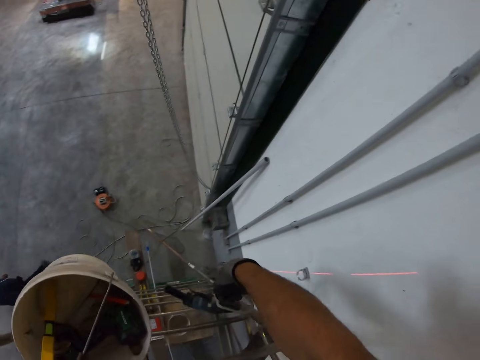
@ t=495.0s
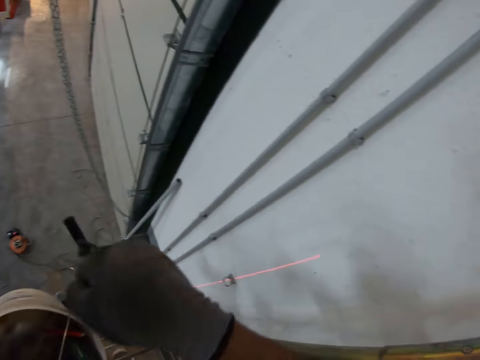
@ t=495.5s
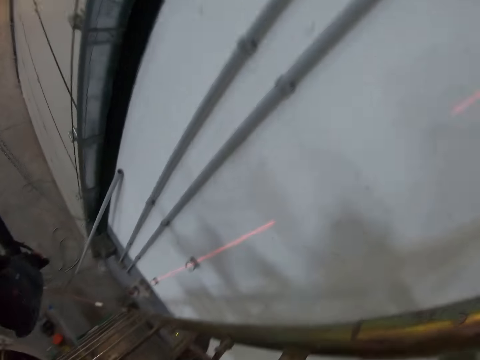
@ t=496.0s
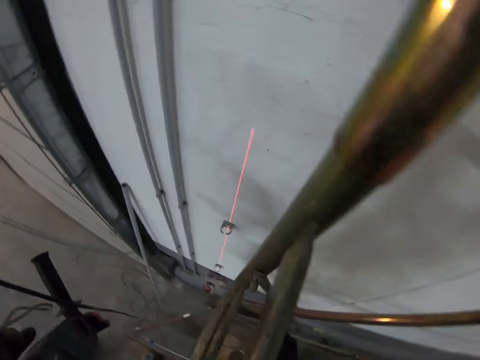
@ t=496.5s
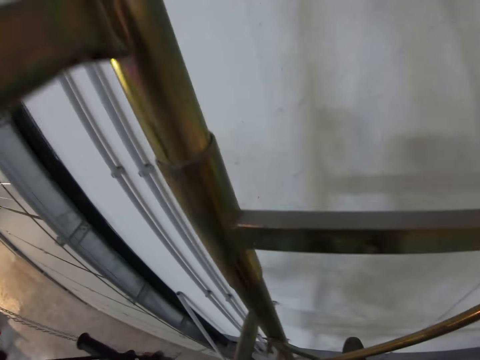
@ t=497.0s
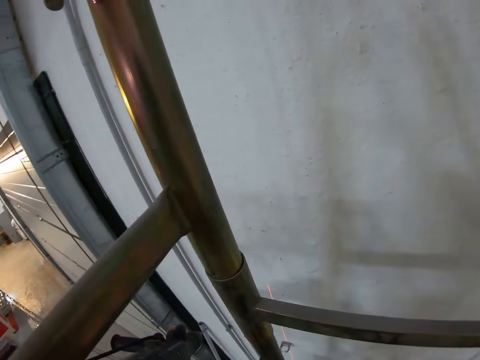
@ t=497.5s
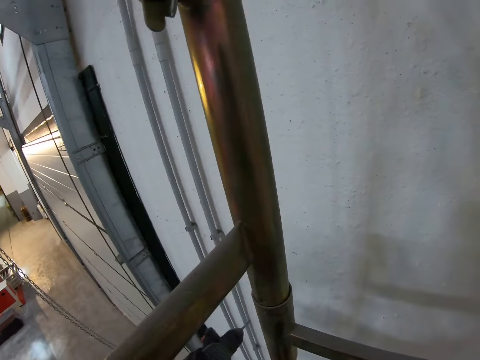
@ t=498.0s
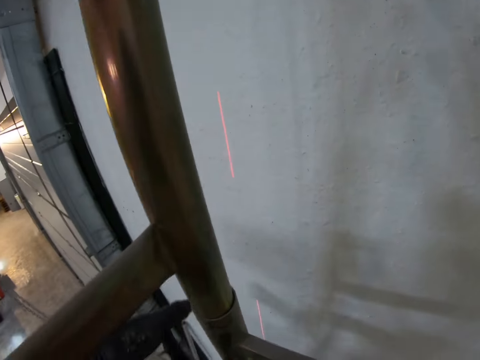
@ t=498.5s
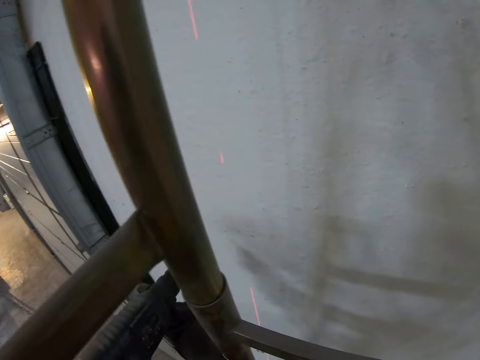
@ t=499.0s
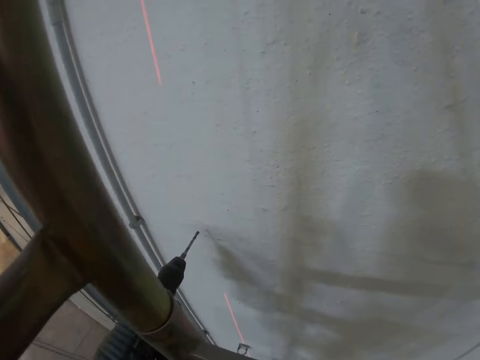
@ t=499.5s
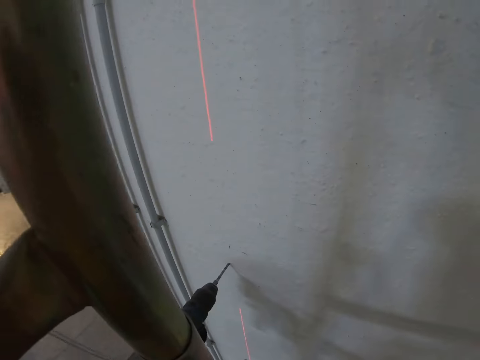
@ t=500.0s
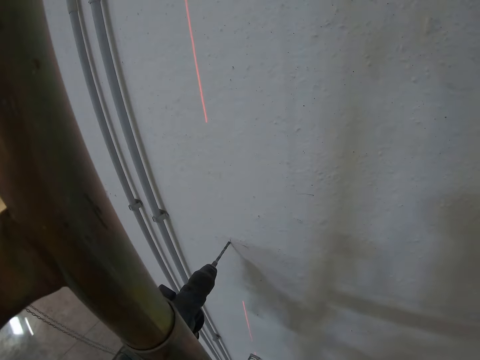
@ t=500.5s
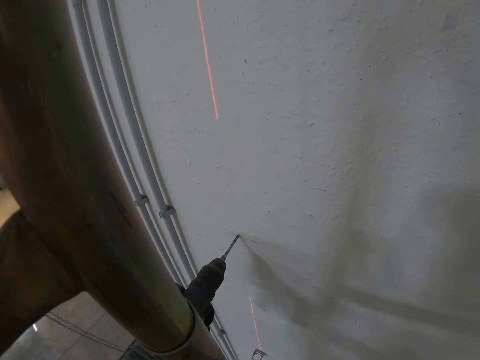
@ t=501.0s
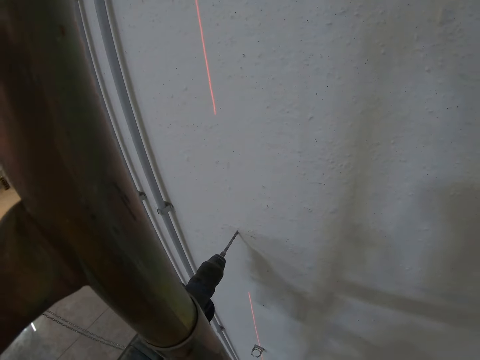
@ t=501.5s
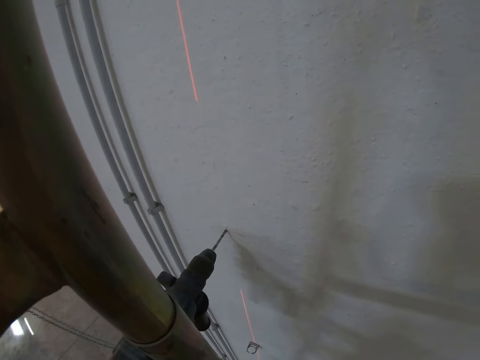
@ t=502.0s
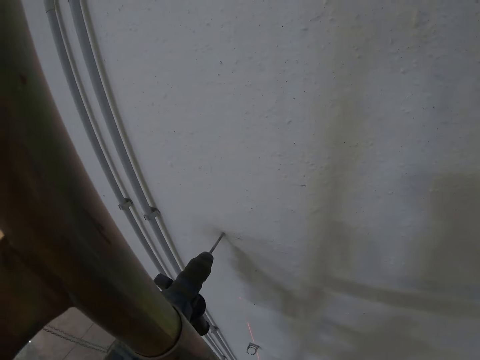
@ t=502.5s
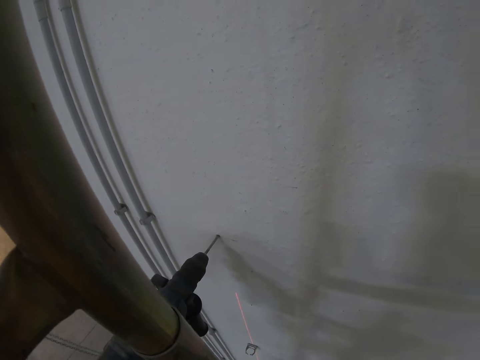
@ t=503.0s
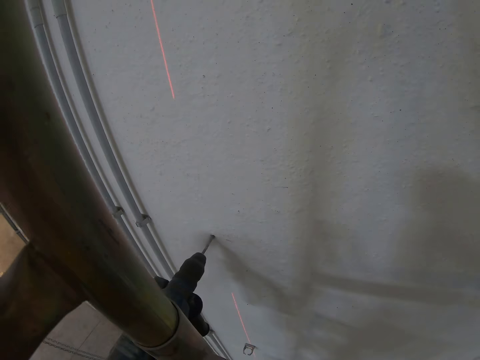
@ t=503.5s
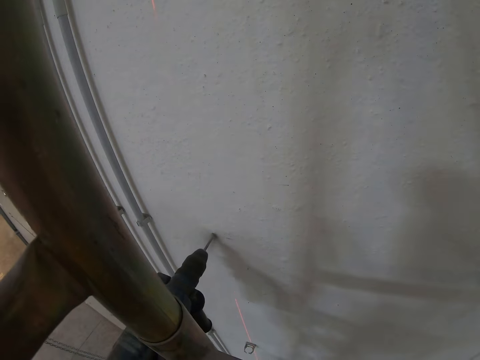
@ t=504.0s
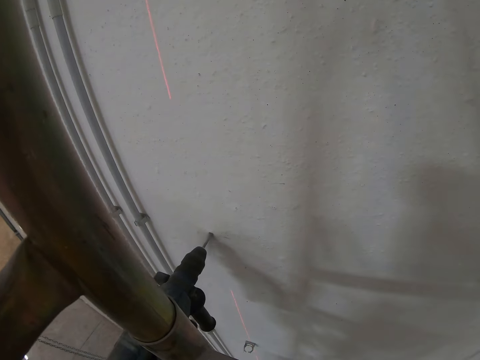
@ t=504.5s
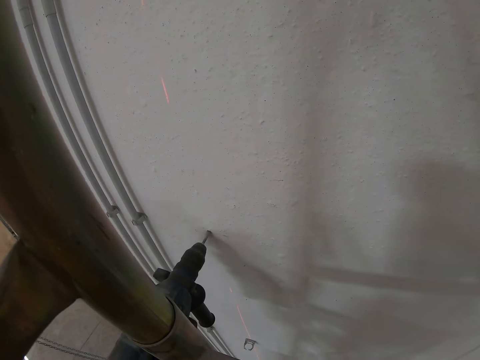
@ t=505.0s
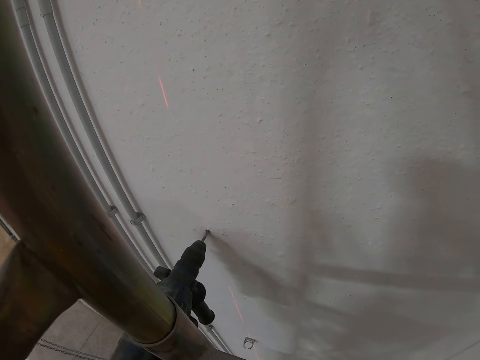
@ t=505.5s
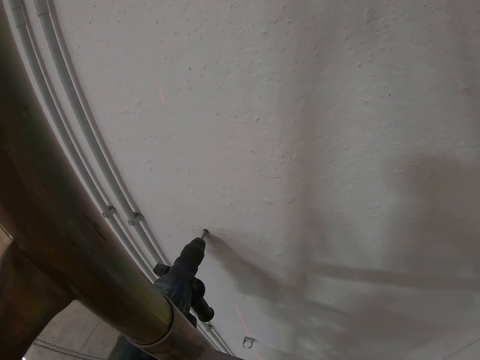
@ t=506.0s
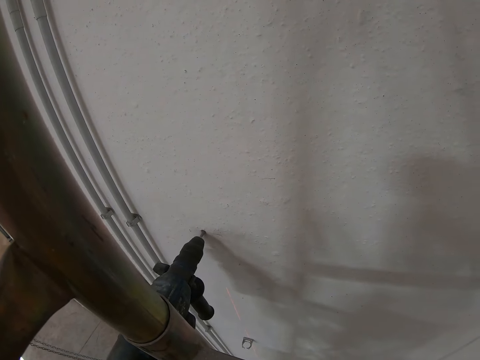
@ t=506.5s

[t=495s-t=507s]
The camera wearer drills the hole with a drilling machine. They drill a hole on the wall with a drill wrench.

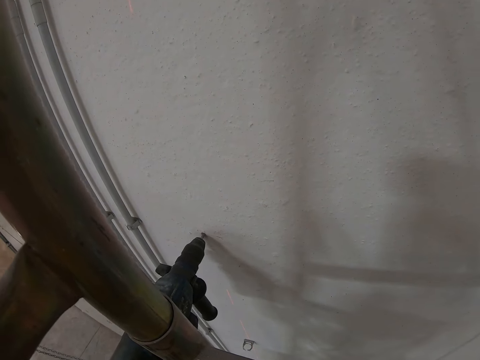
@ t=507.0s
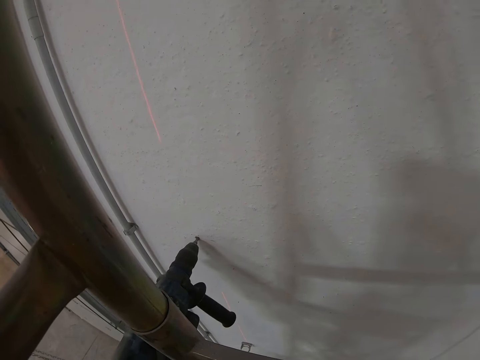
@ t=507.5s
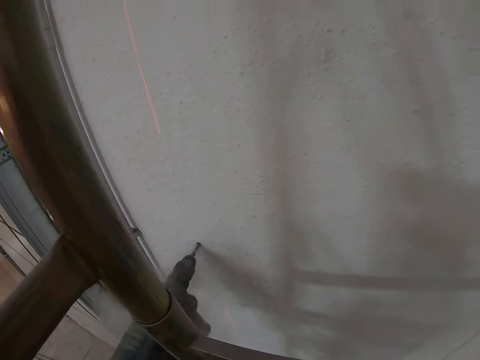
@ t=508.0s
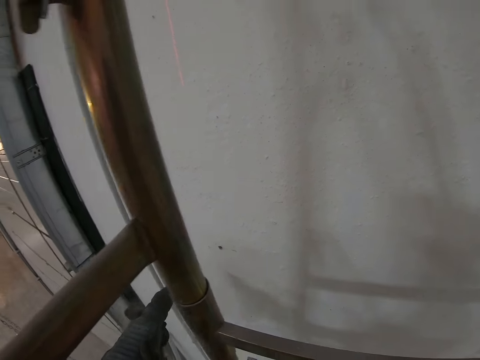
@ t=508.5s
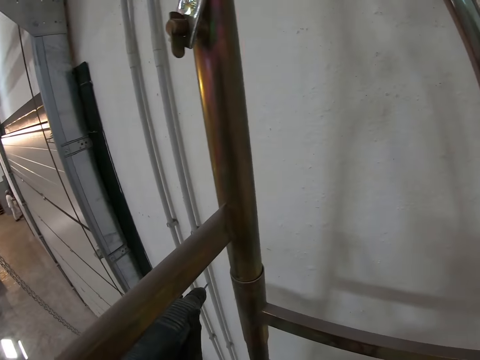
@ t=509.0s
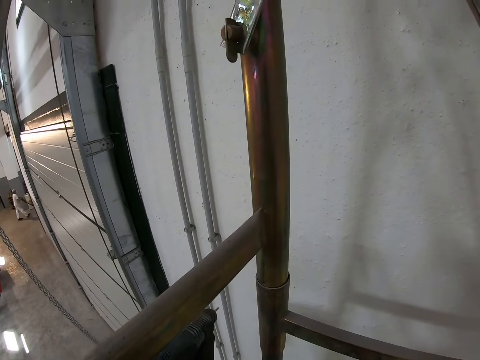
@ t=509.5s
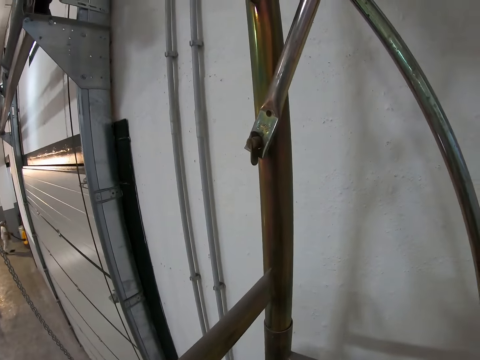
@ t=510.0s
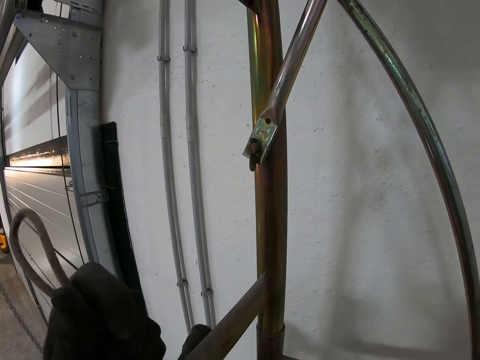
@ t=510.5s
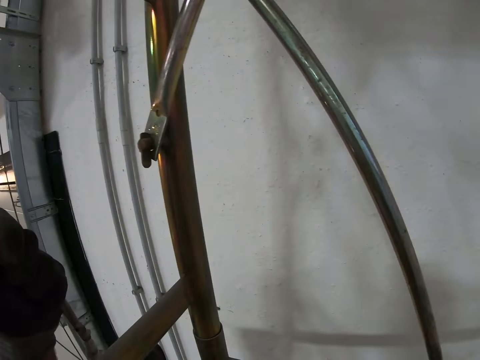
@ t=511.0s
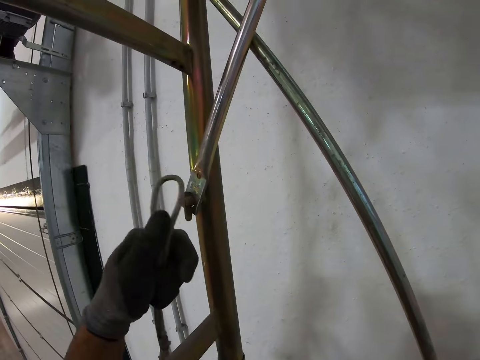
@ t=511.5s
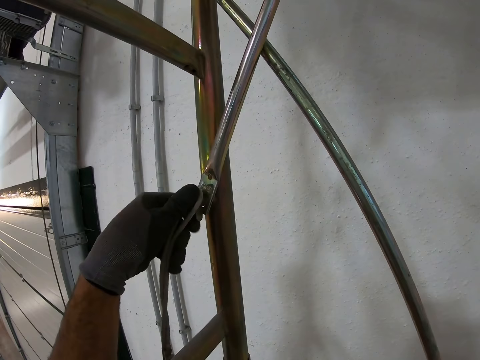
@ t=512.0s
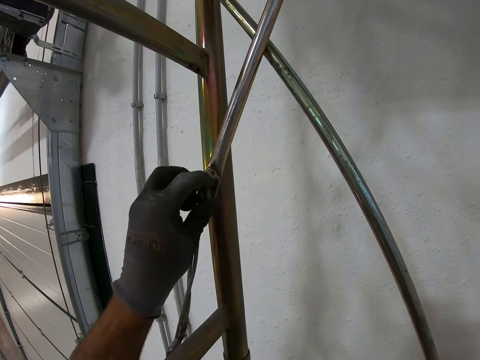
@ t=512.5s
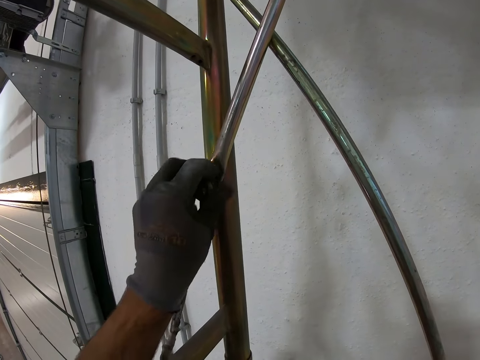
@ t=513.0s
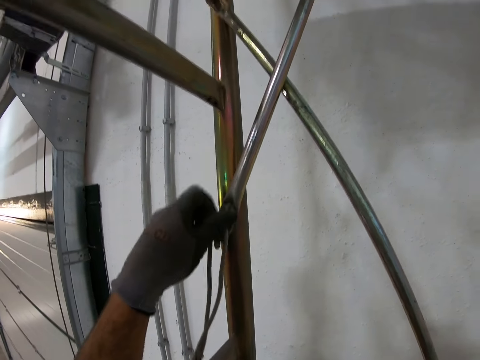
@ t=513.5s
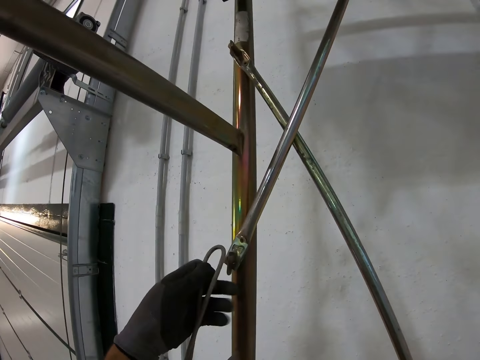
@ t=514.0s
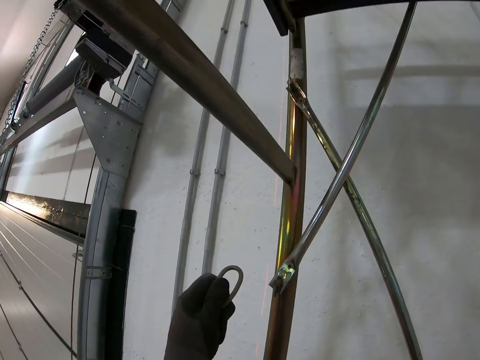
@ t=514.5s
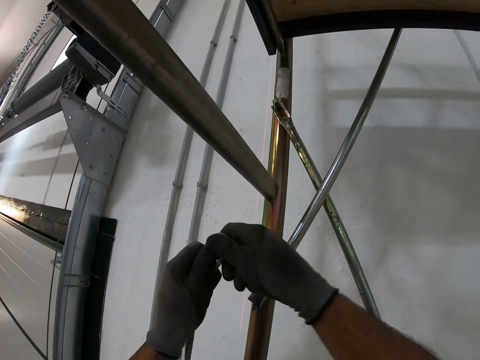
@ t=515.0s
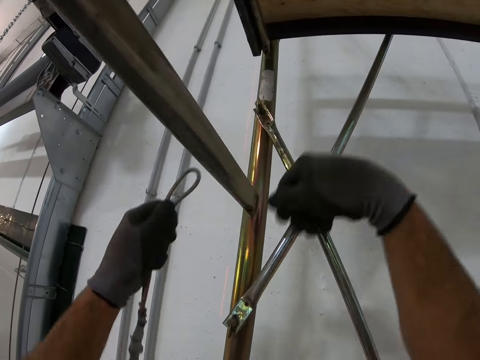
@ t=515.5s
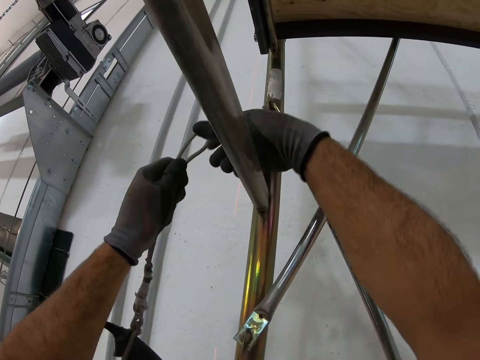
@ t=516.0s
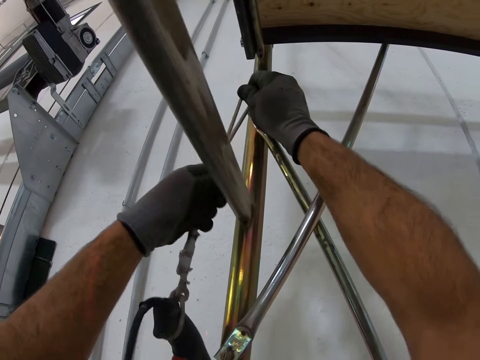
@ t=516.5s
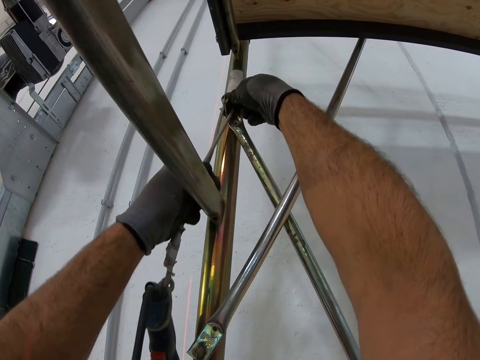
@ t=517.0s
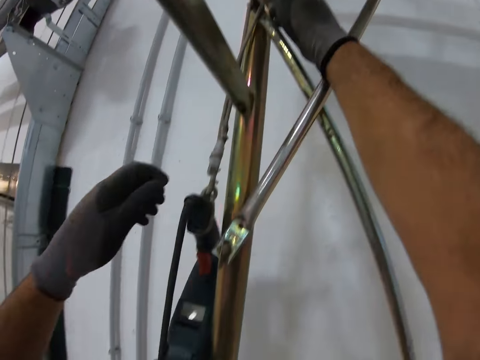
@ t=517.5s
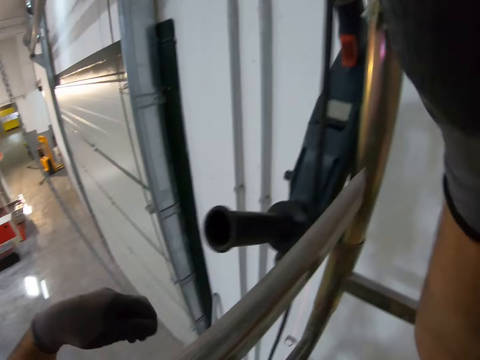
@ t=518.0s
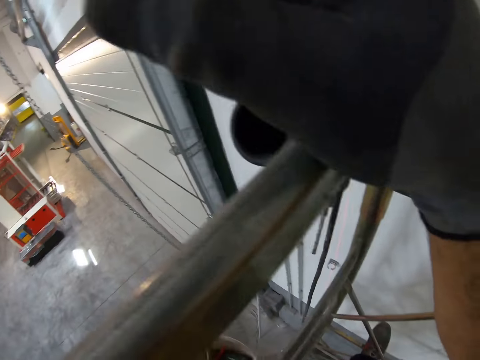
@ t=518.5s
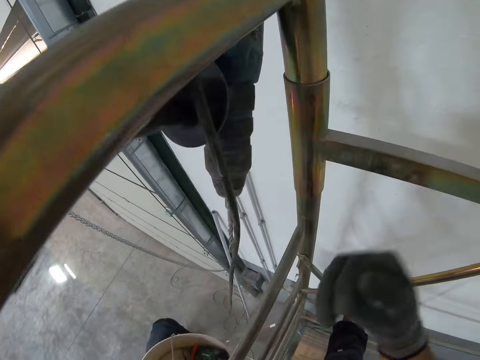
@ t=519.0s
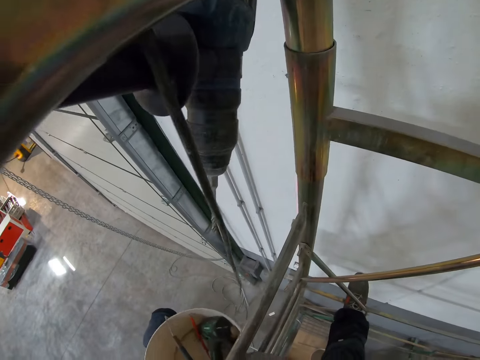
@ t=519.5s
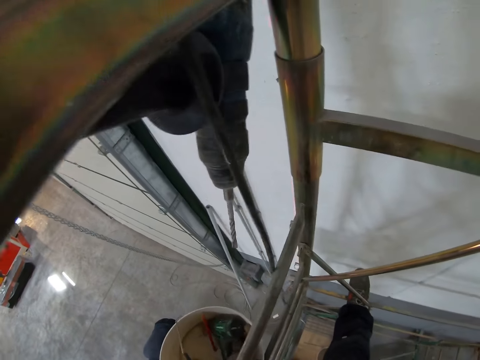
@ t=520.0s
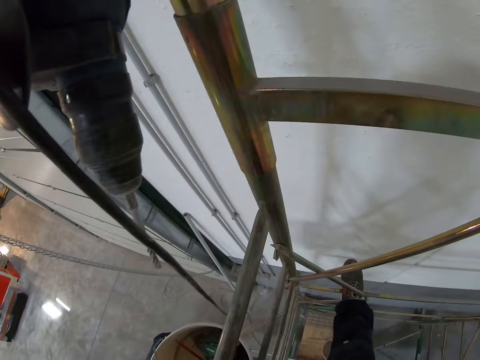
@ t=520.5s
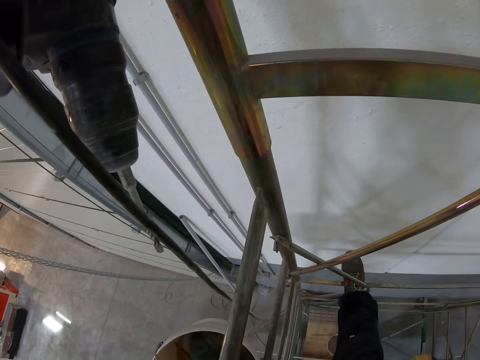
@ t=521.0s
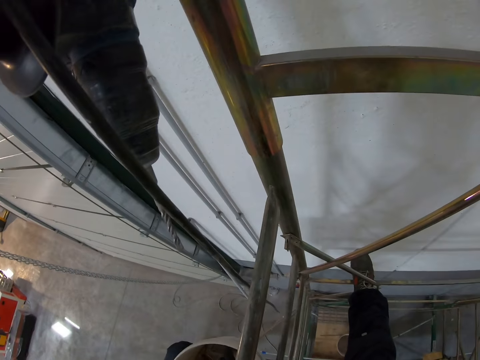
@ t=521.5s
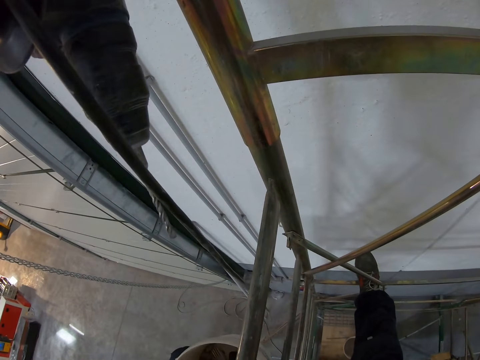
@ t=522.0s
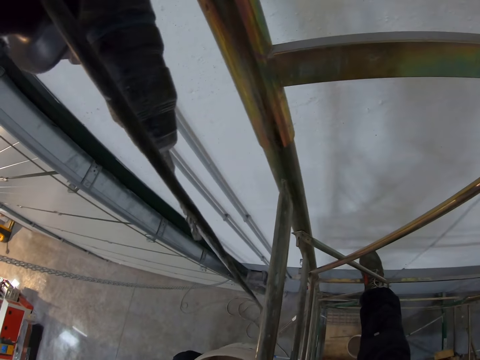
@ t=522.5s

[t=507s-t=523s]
The camera wearer removes the drill wrench from a wall. They hook a drill wrench cable on the ladder bolt. They remove the drill wrench cable from the ladder bolt. They lift the drill wrench cable. They hook the drill wrench cable on the ladder bolt.
